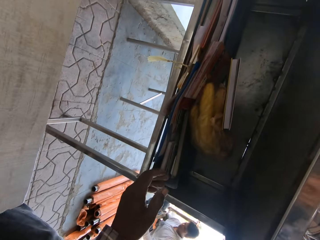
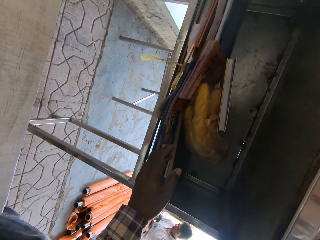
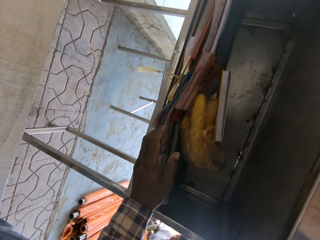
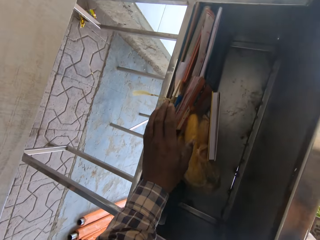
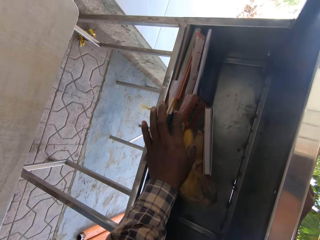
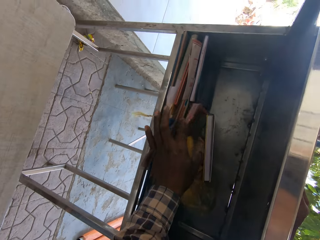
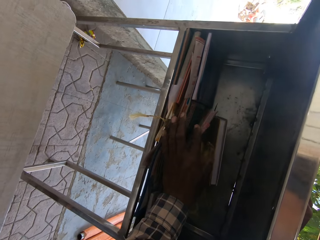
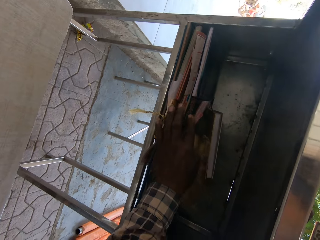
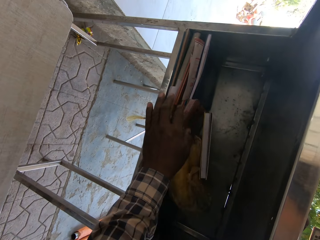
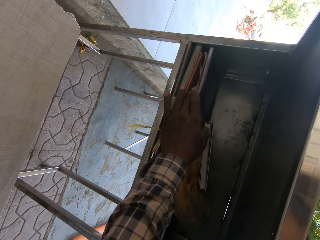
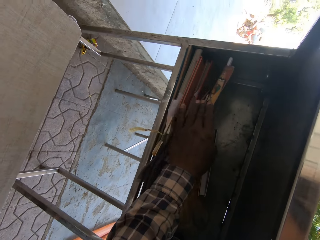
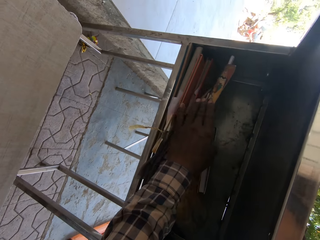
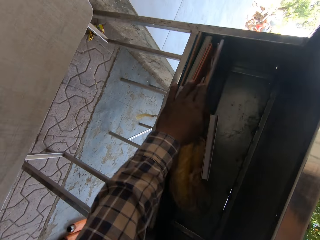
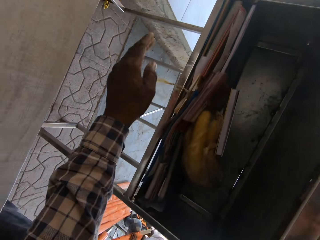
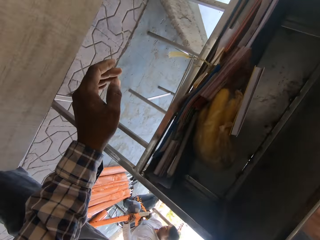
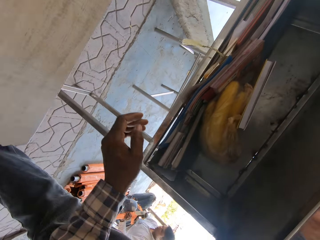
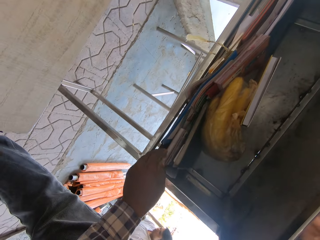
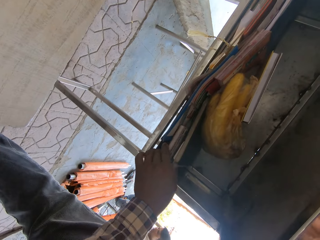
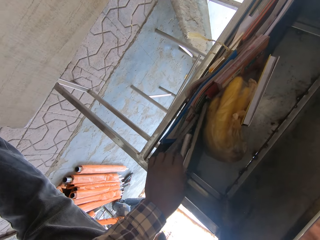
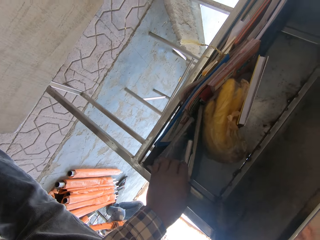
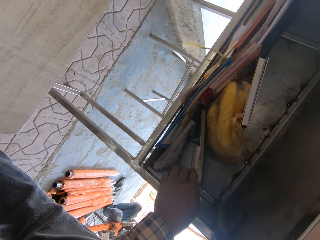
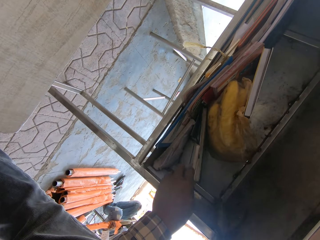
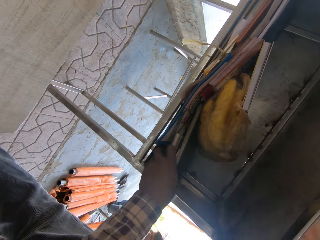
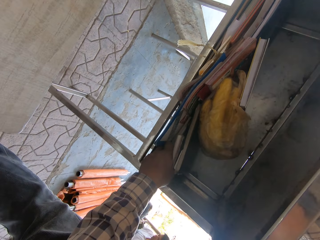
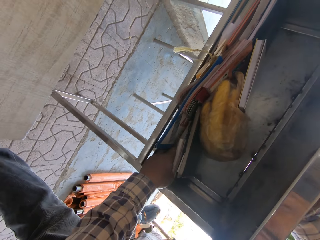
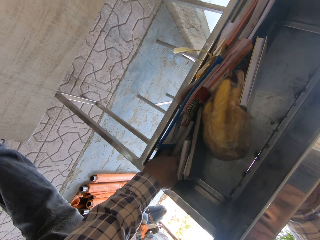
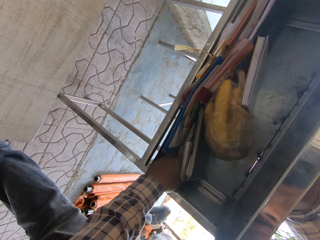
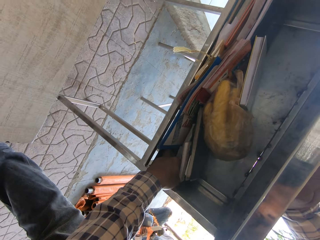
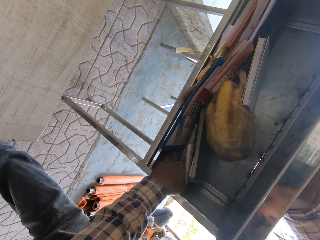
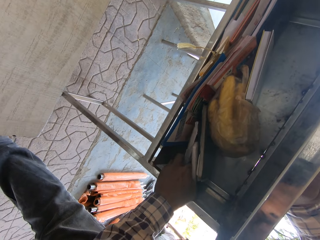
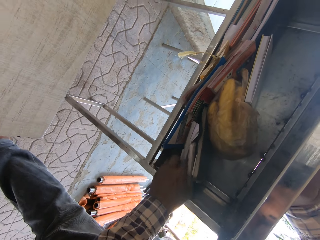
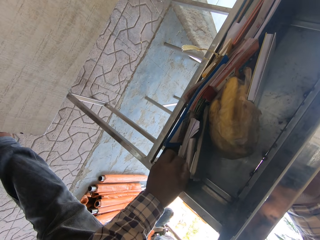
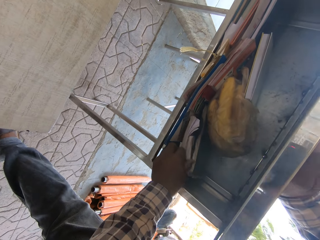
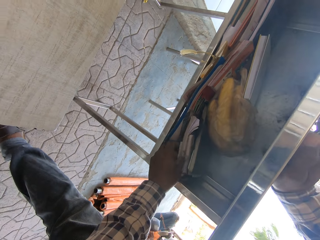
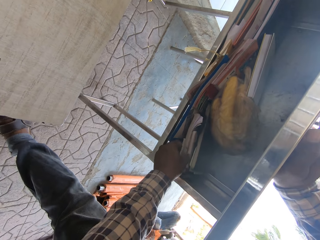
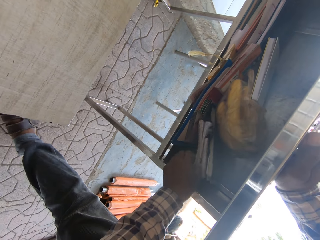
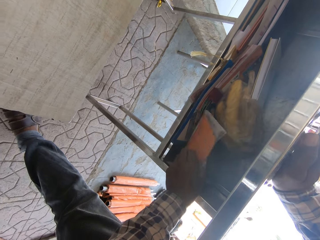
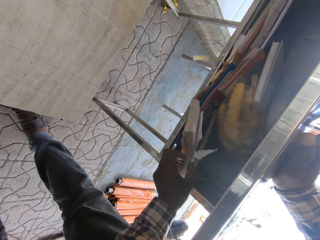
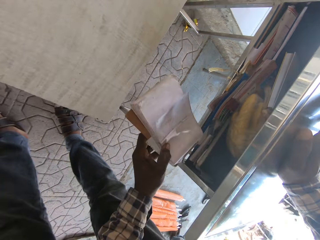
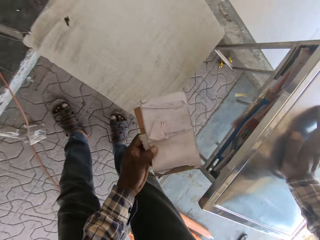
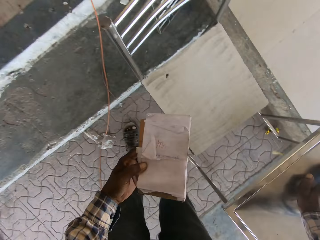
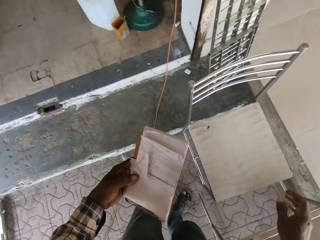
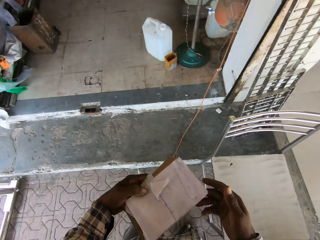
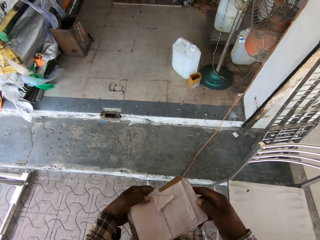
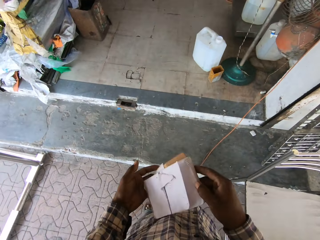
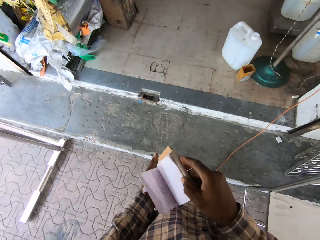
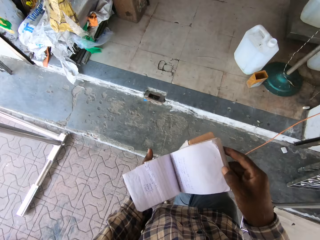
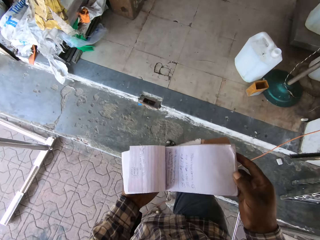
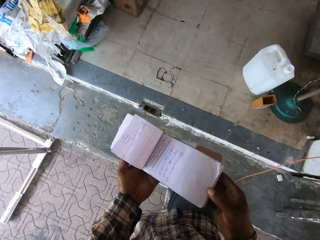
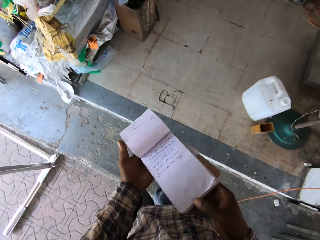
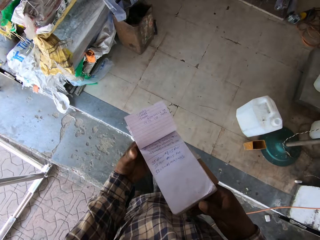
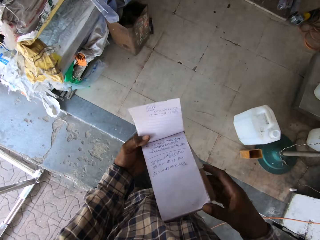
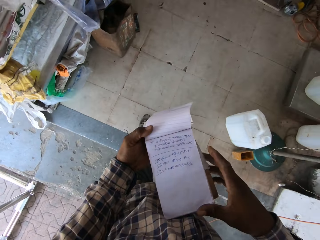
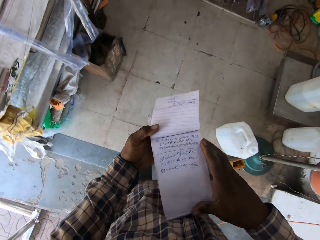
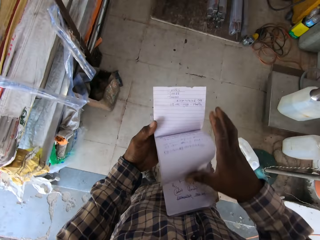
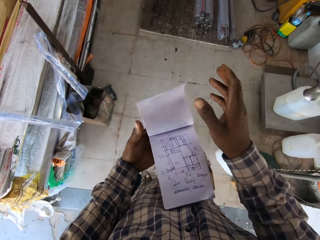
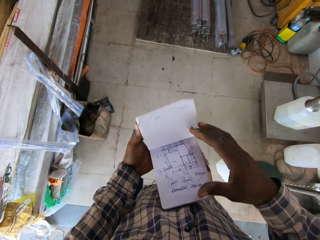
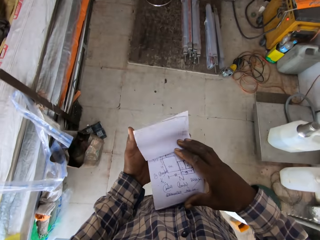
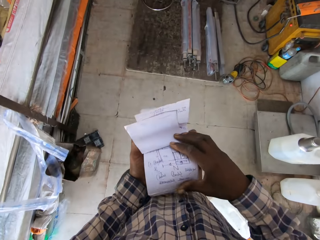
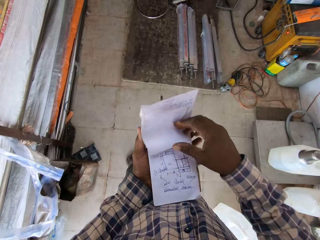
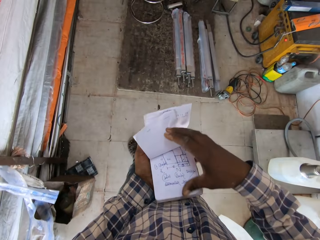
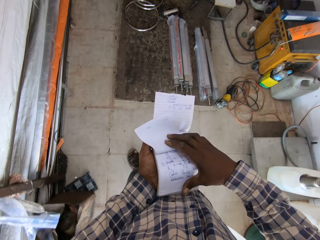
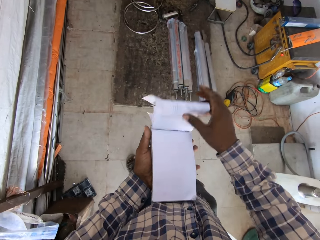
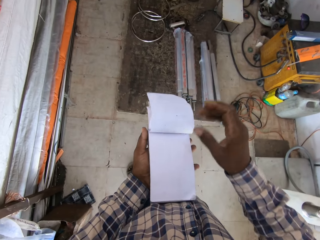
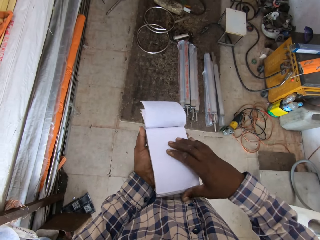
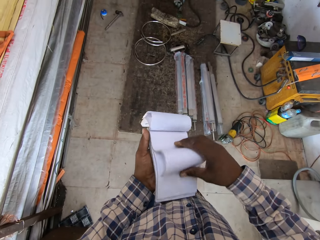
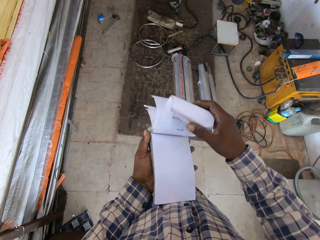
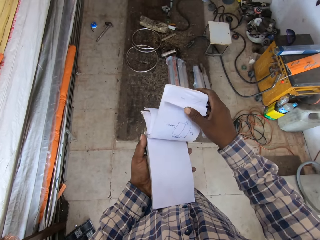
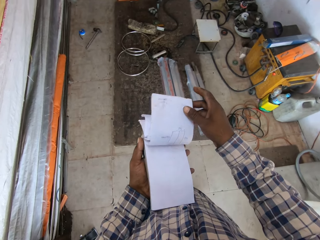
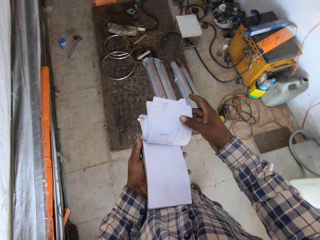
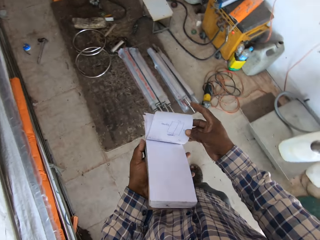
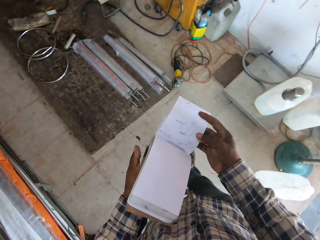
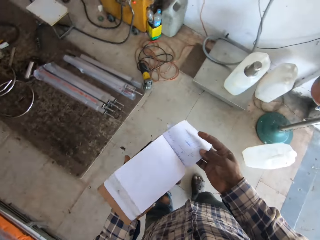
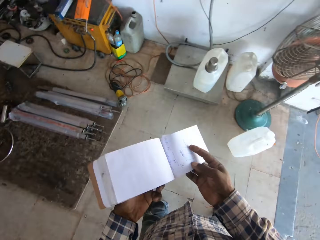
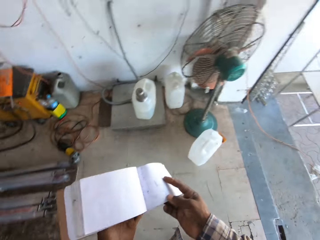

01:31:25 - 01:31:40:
The camera wearer searches a desk with his left hand. He removes a measurement book from the desk with his left hand. He opens the book with his hands. He flips pages in the book with his right hand.

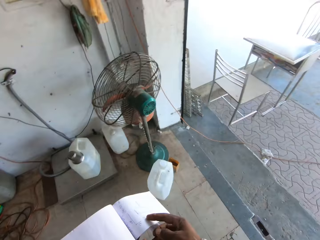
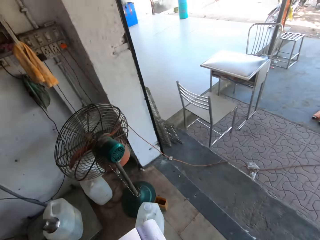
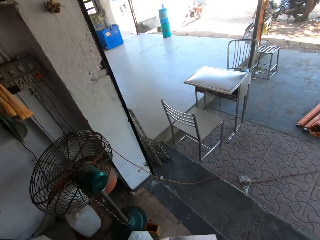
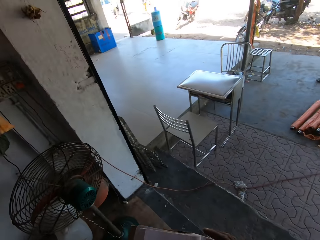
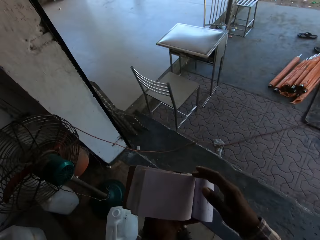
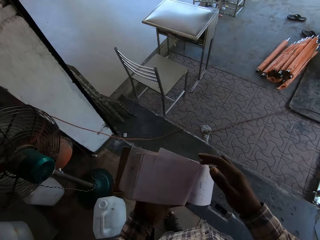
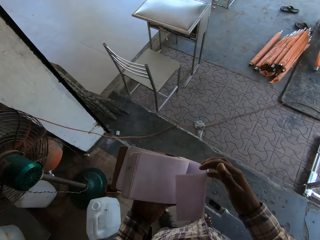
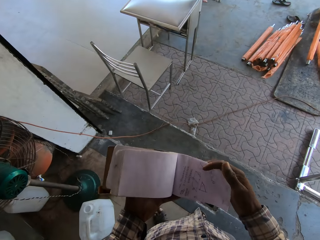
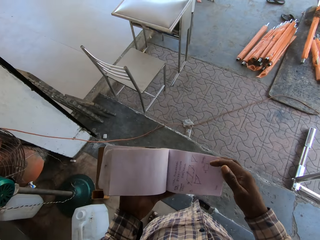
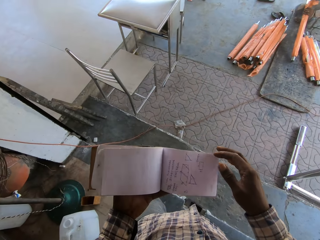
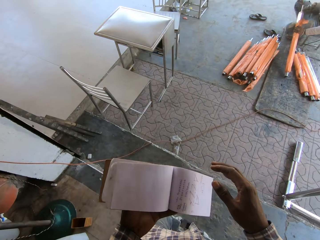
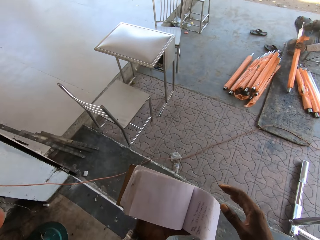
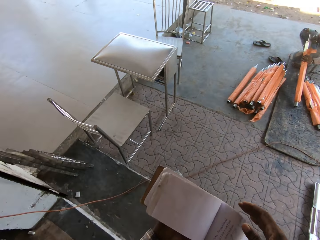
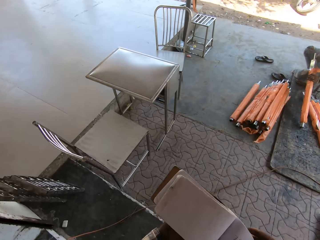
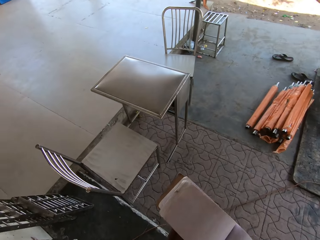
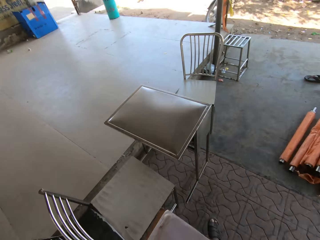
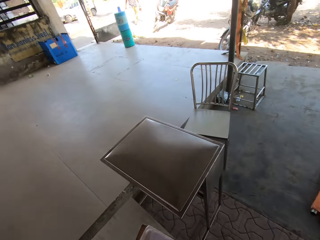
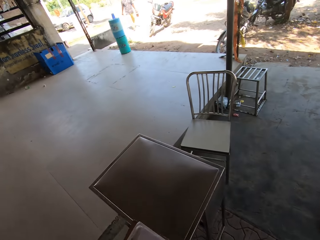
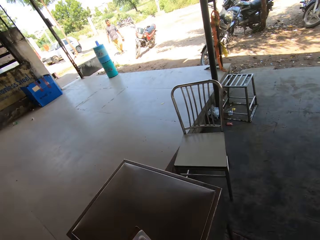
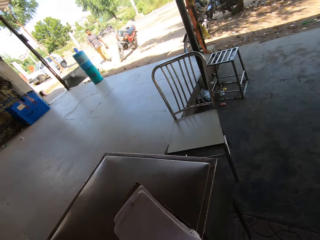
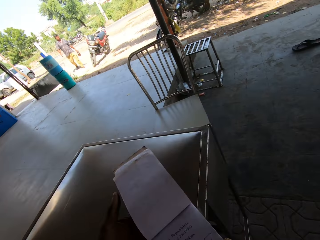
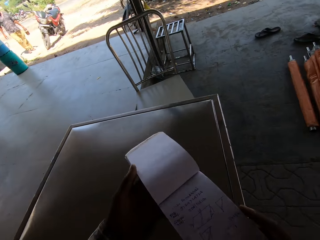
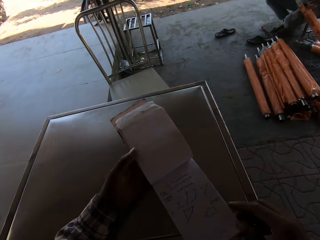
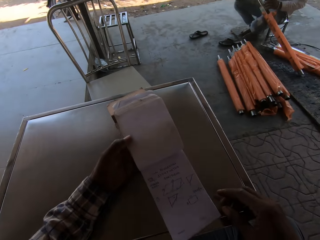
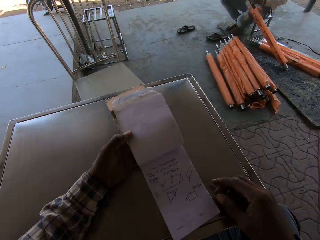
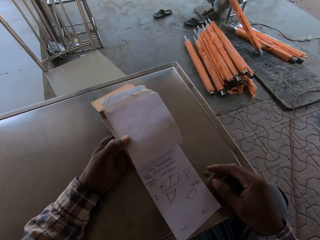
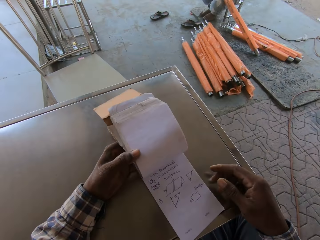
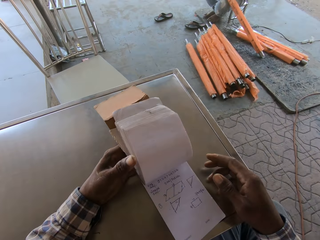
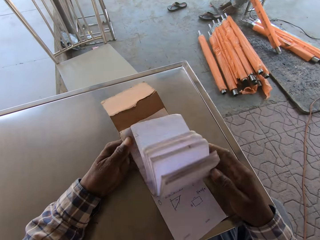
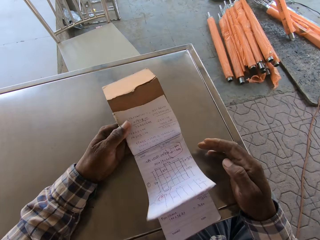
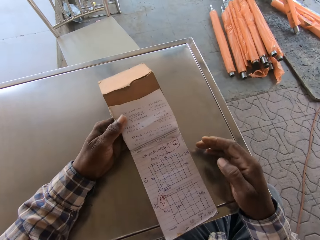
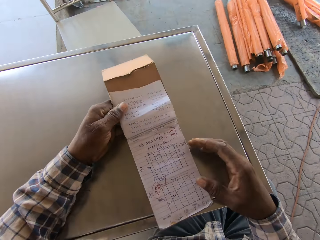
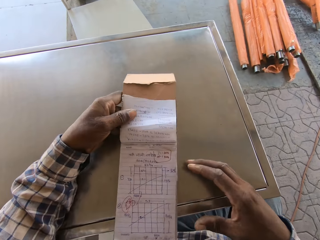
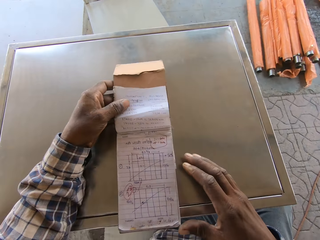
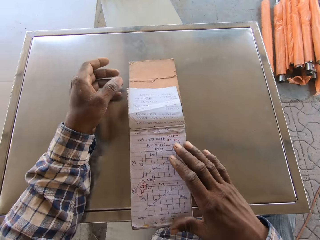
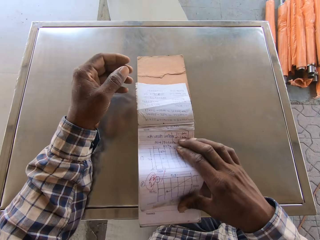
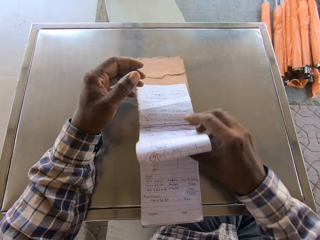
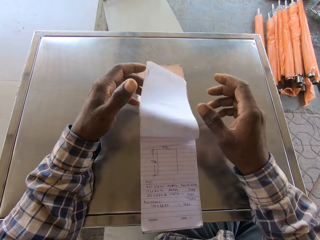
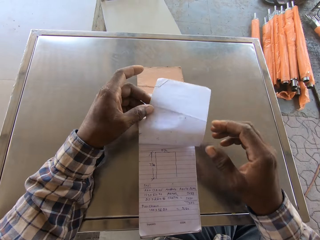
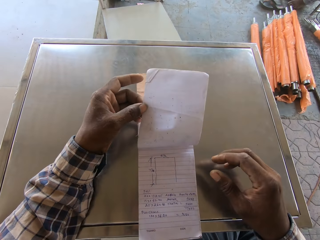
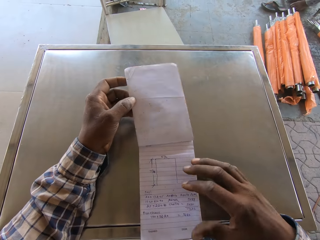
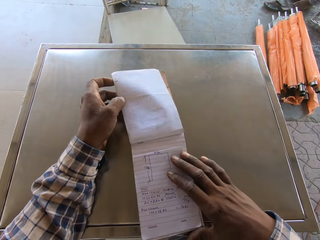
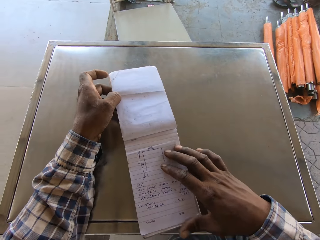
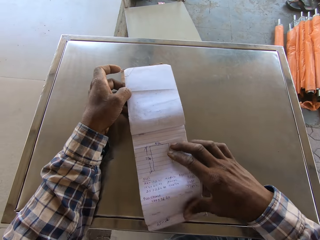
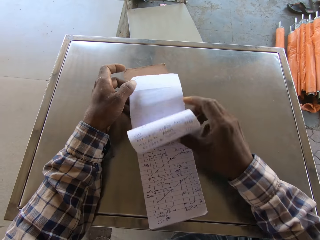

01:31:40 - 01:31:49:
The camera wearer walks in the workshop. He drops the measurement book on the desk with his hands. He flips pages in the book with his hands.
